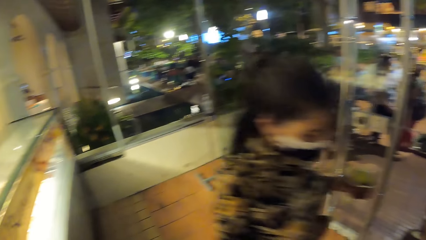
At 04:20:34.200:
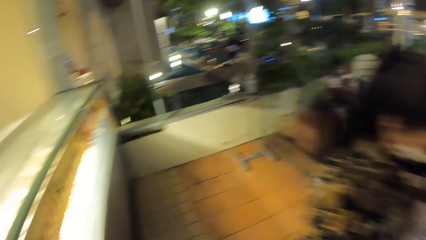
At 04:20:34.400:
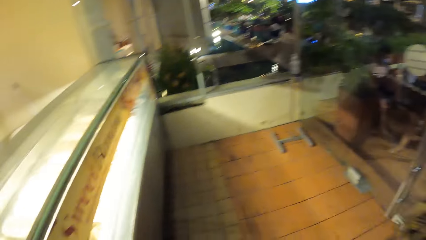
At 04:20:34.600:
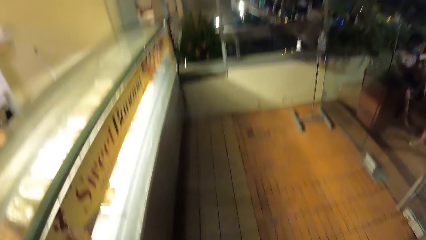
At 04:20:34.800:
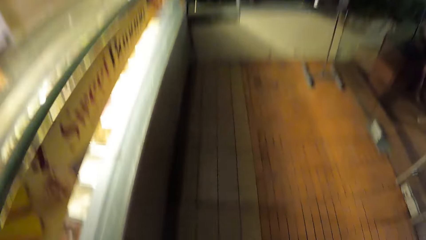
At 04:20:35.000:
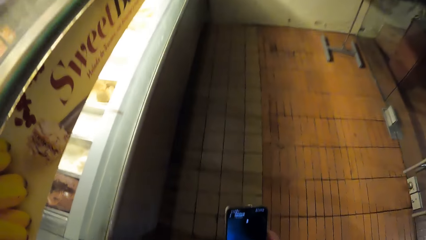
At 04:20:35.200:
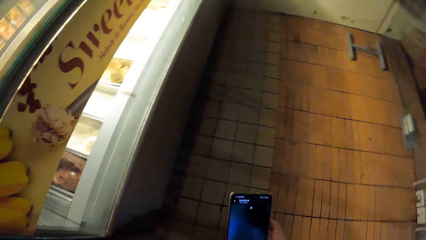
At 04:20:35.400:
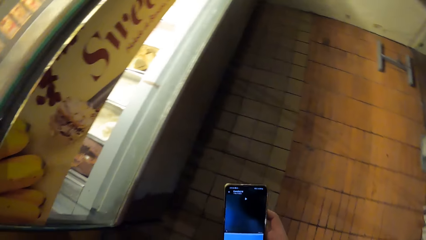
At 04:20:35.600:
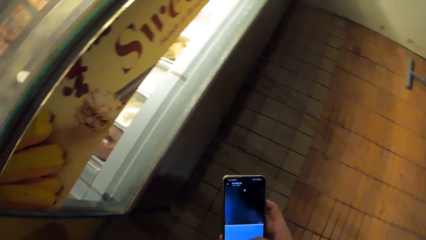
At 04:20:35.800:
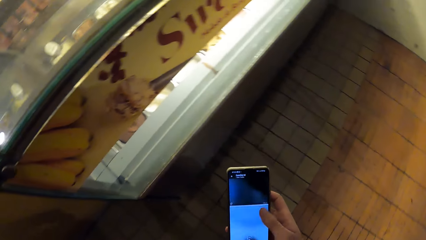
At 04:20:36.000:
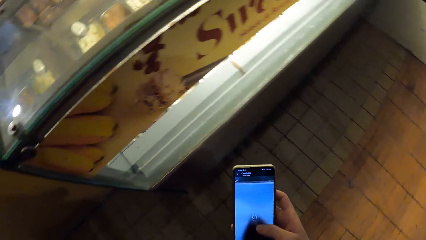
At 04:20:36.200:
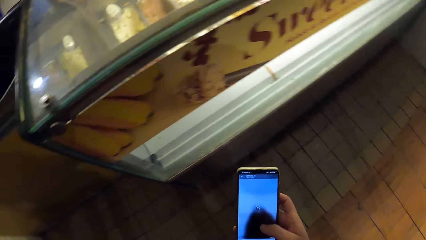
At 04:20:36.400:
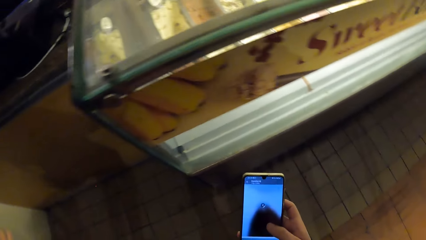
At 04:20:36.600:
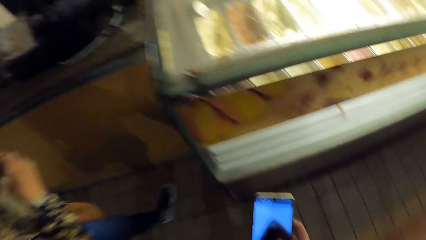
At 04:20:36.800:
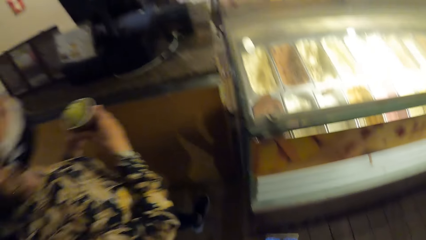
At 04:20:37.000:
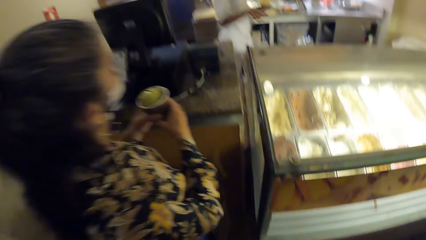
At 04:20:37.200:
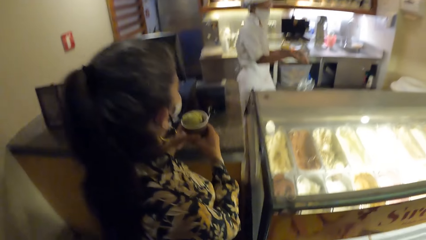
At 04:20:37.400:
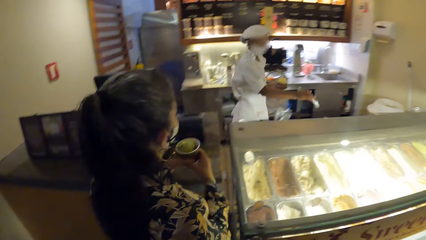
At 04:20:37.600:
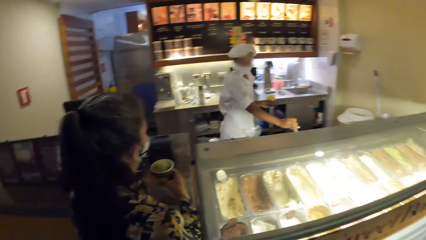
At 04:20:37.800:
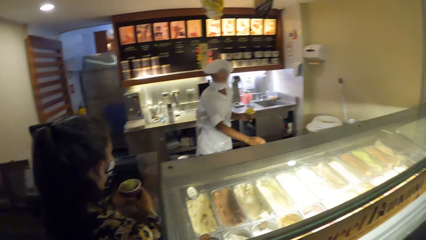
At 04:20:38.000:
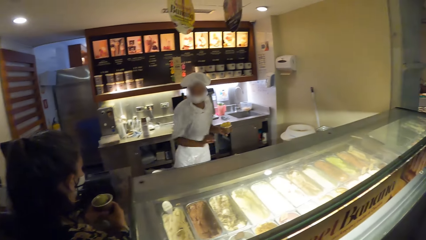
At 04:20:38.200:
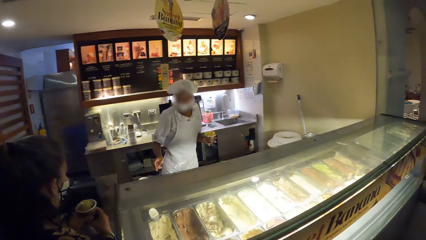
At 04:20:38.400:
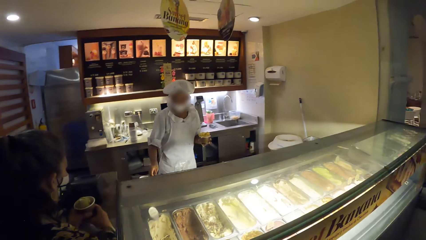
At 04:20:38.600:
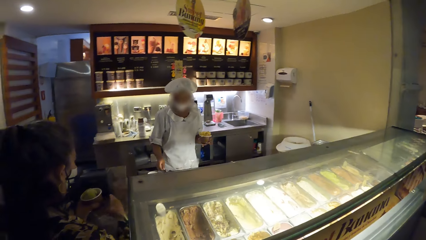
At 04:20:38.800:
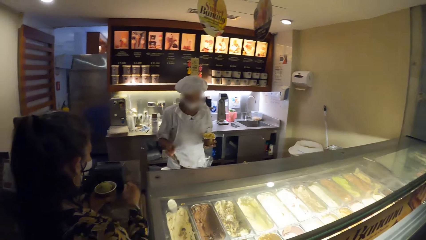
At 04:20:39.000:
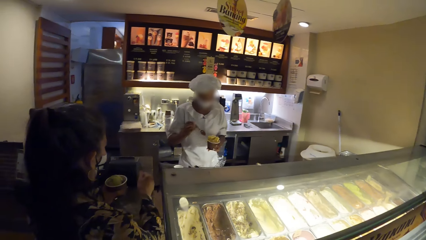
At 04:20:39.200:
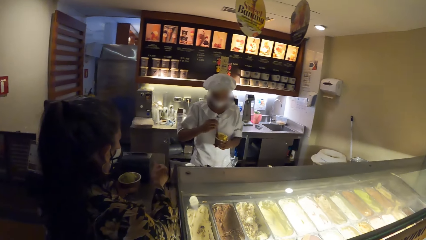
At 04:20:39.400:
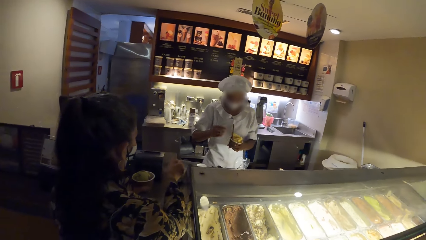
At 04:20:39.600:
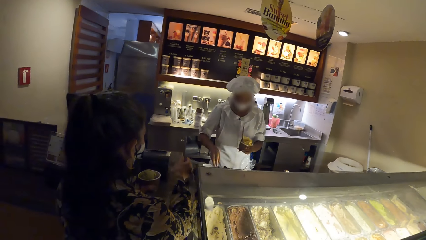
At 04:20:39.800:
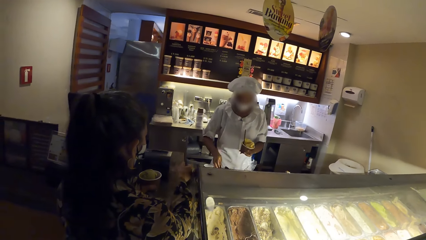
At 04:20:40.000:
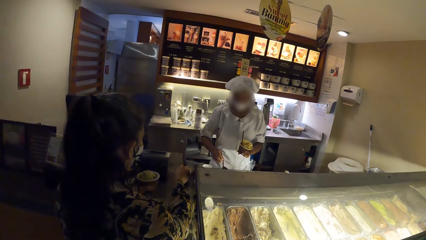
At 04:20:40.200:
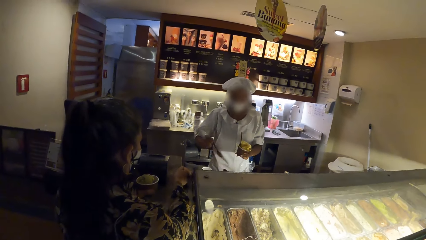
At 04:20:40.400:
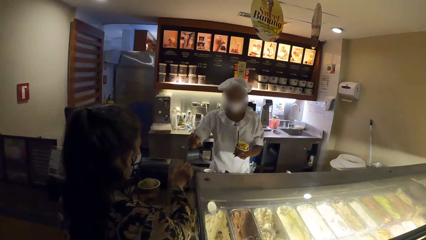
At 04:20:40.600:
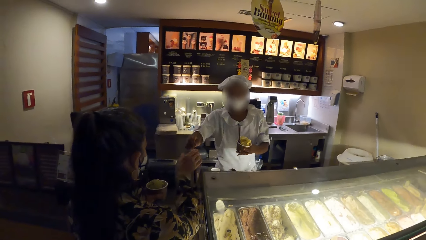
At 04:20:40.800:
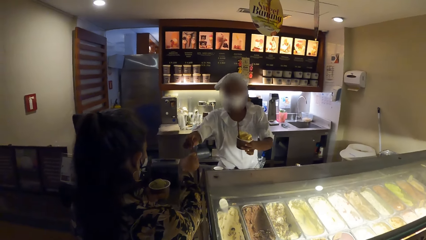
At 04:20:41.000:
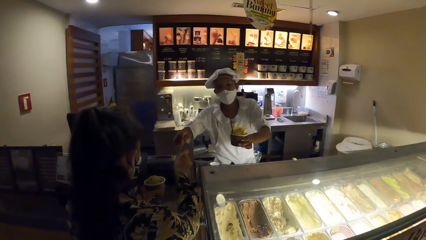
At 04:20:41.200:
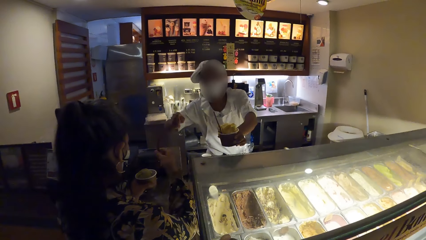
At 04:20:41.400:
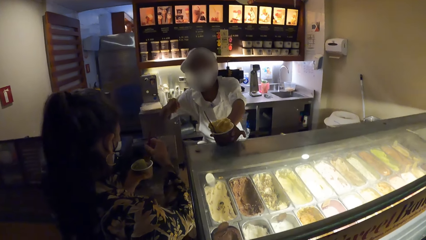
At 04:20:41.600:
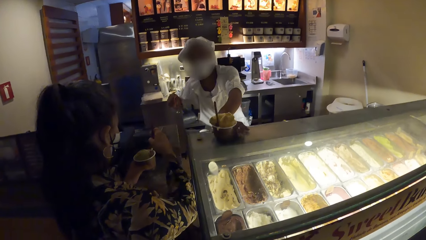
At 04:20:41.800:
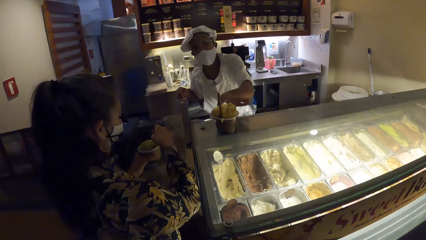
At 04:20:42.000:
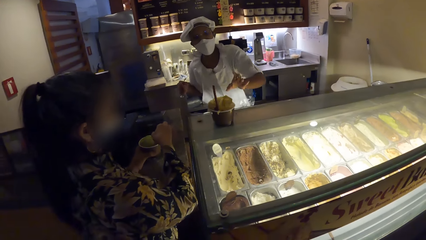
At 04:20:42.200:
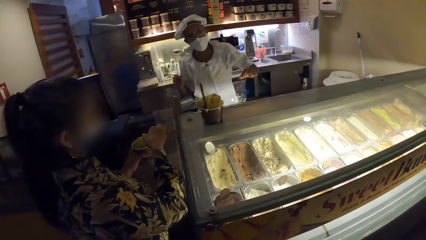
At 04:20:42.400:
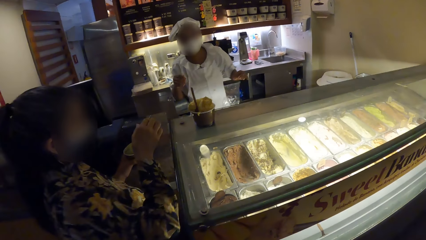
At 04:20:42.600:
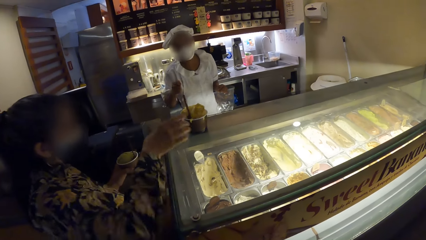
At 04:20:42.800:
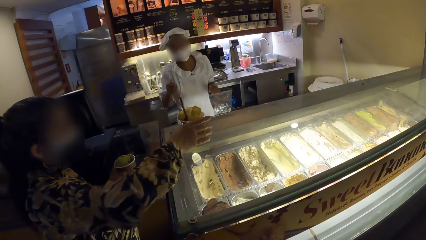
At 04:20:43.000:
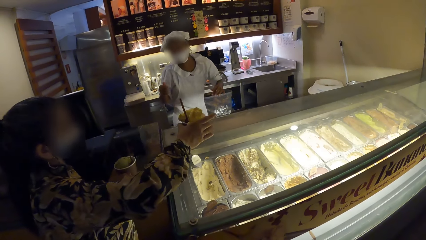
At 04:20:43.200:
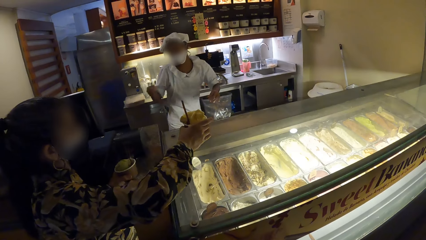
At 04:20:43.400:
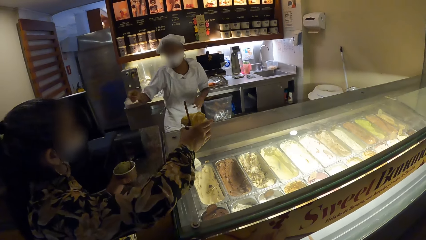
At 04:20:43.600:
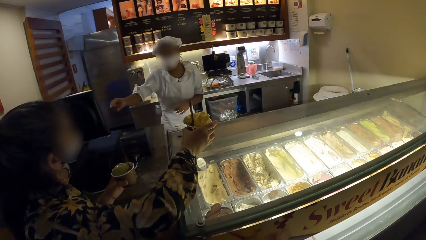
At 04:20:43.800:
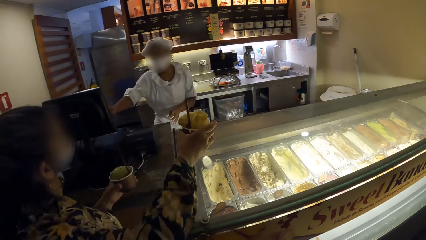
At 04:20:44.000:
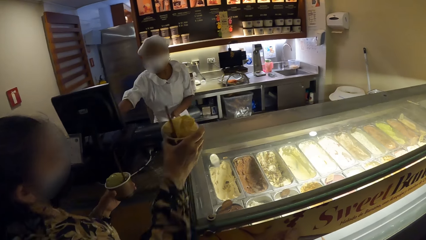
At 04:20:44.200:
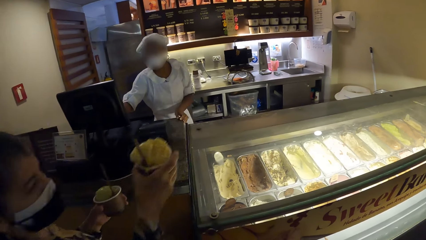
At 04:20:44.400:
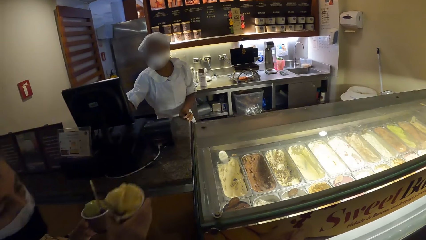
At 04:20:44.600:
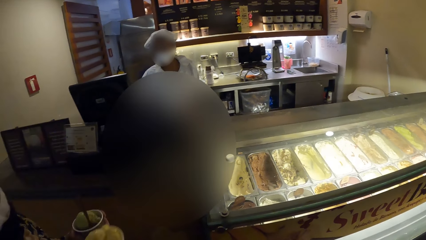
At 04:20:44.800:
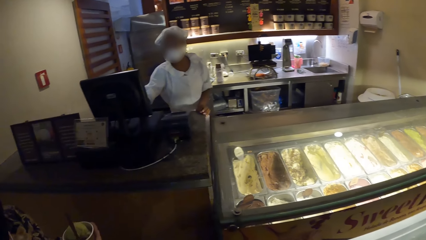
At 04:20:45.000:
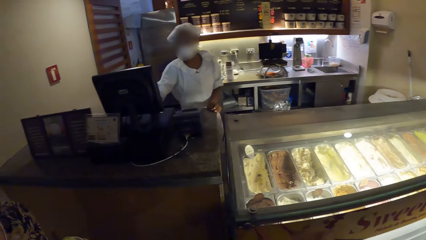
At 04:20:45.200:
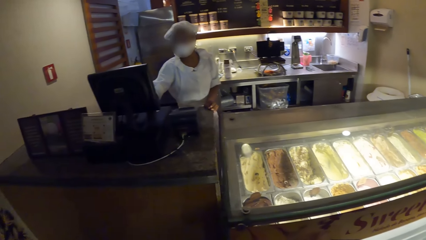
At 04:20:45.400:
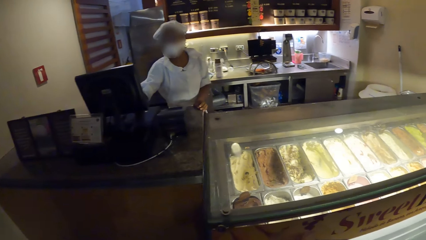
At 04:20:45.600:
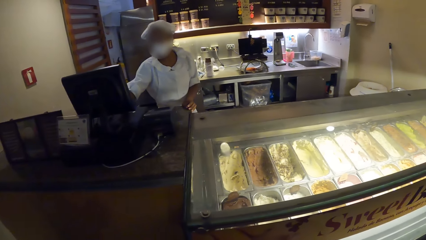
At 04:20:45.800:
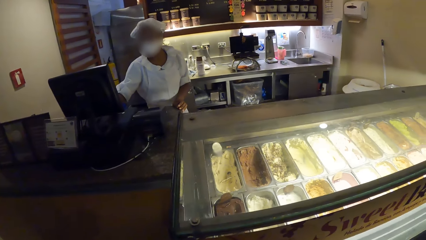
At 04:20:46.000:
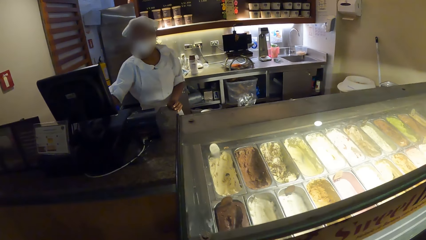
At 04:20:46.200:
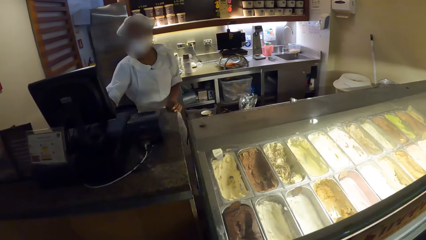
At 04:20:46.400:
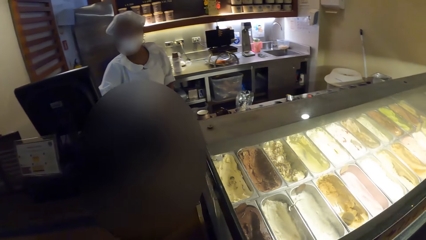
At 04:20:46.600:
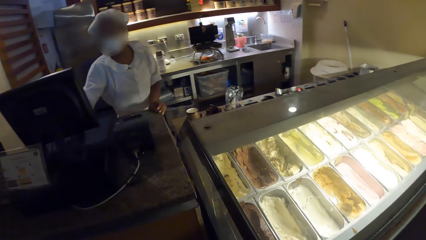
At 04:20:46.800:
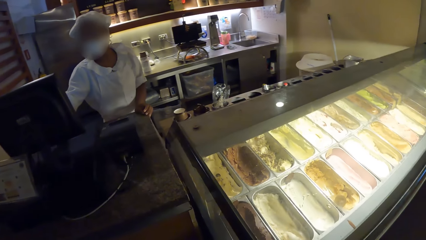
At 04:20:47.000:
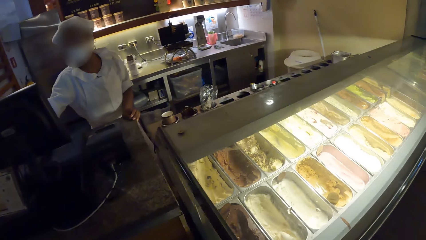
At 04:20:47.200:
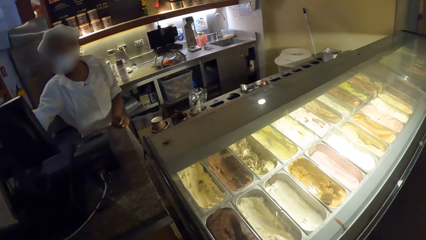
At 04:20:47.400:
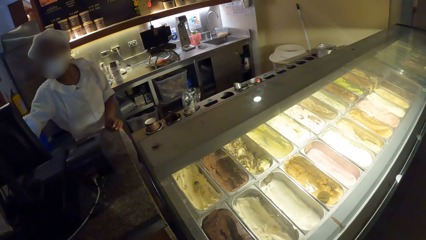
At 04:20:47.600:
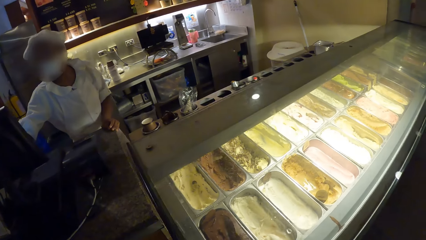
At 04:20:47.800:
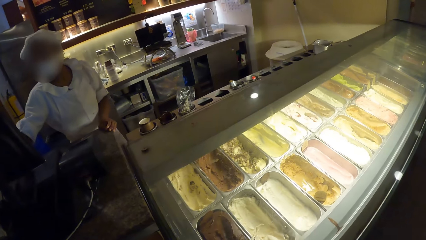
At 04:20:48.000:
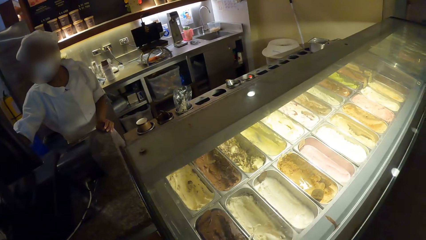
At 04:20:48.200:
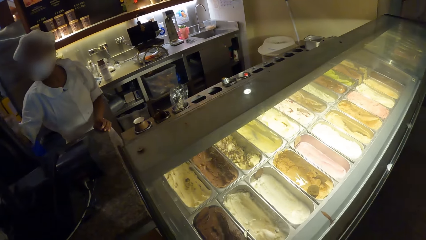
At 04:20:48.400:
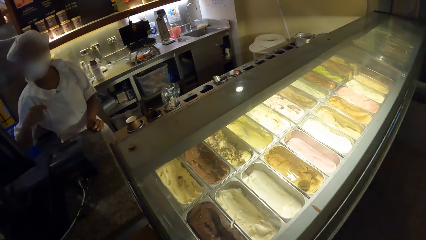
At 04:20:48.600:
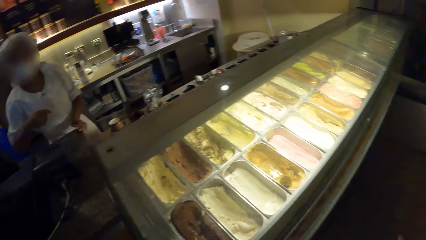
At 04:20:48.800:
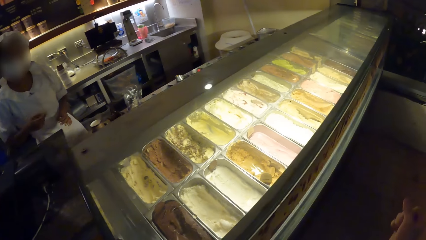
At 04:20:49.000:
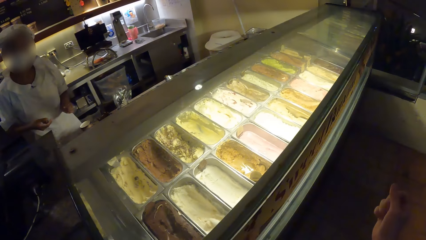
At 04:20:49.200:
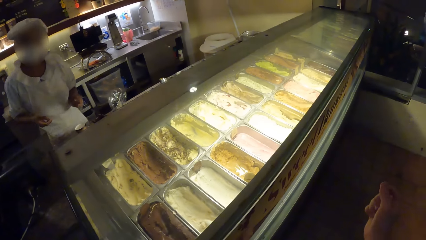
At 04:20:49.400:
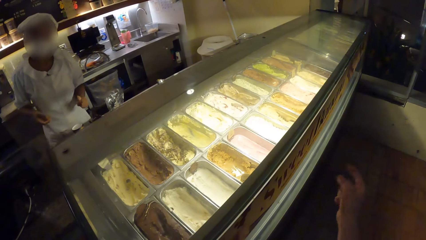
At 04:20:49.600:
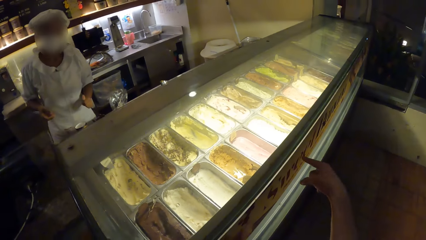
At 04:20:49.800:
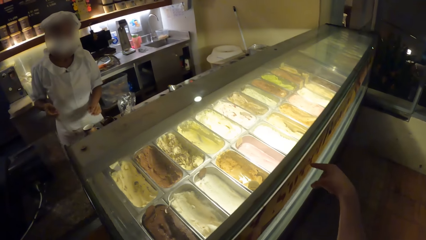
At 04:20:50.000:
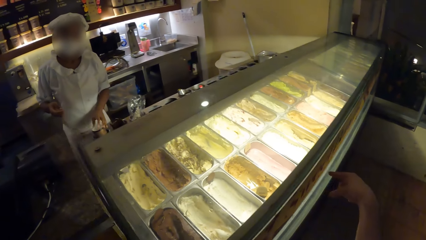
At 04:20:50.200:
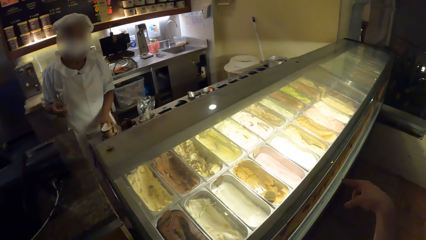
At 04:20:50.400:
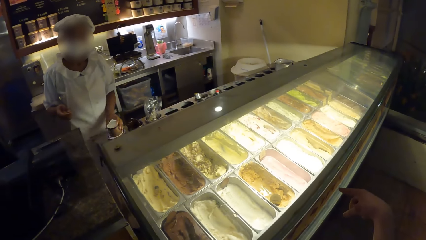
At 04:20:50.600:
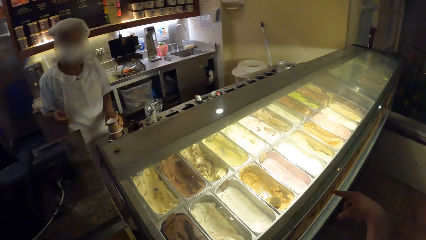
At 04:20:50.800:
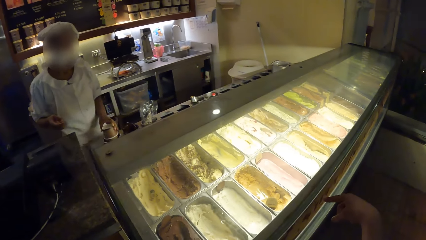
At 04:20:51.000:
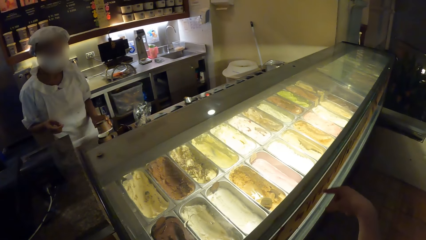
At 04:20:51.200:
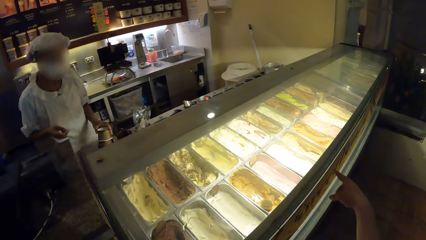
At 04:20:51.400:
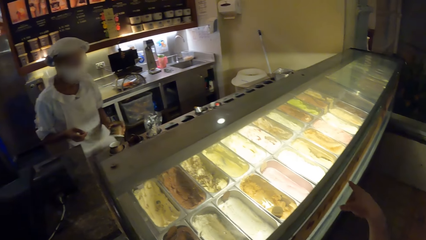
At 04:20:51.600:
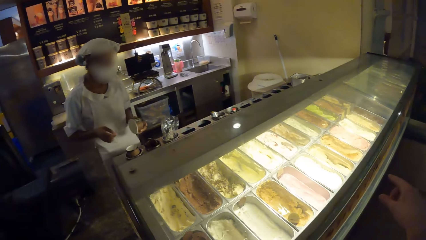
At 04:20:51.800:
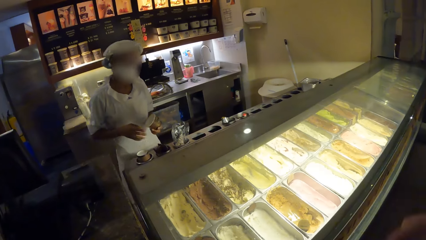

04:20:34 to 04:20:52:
The camera wearer uses his phone. A man drops the scoop size in the ice cream cone dispenser with his right hand. The man picks up a spoon from the ice cream cone dispenser with his right hand and puts the spoon in a cup of ice cream in his left hand with his right hand. The man picks up the spoon from the ice cream cone dispenser with his right hand and passes the spoon to the woman with his right hand. The woman collects the spoon from the man with her right hand and puts the spoon in the cup of ice cream in her left hand with her right hand. The man places the cup of ice cream on the ice cream display freezer with his left hand. The woman carries the cup of ice cream from the ice cream display freezer with her right hand. The man operates an electronic cash register with his right hand. The camera wearer interacts with the man. The man removes a cup from the ice cream cone dispenser with his left hand.
